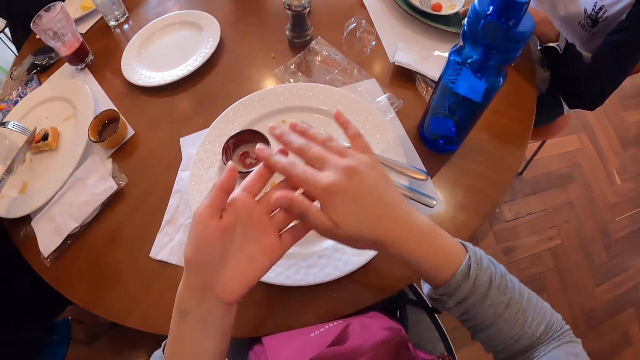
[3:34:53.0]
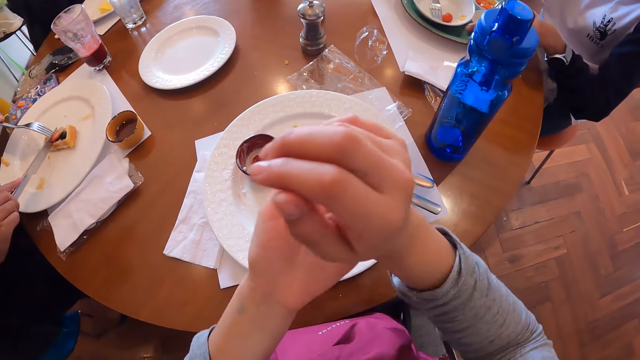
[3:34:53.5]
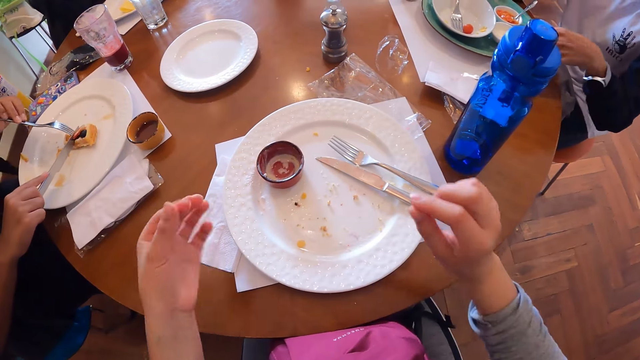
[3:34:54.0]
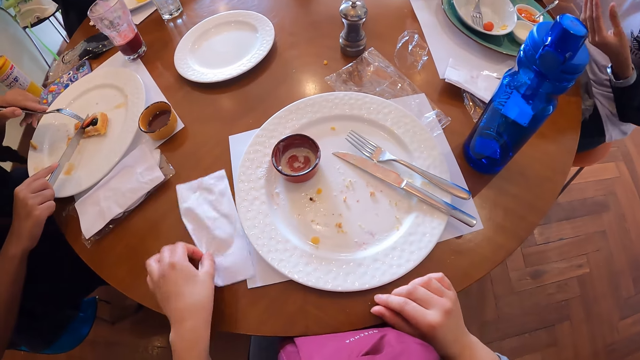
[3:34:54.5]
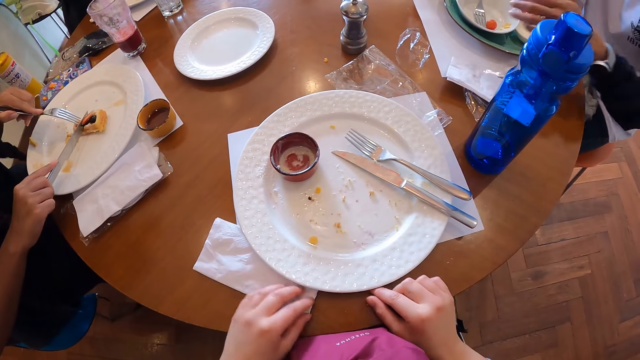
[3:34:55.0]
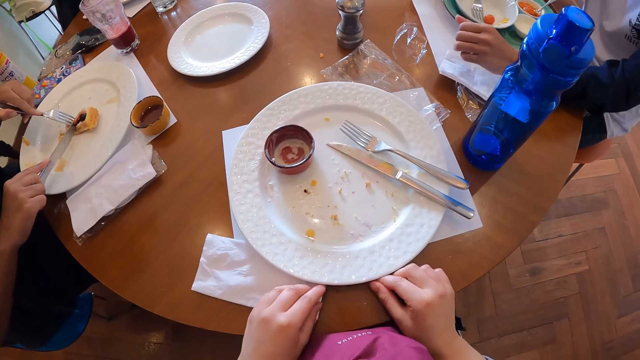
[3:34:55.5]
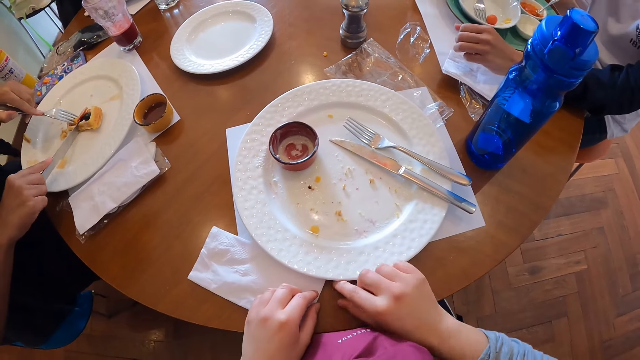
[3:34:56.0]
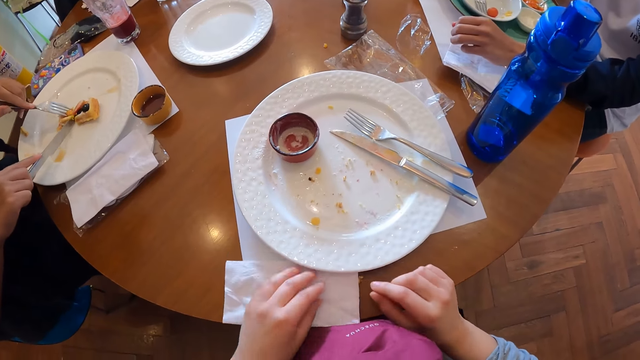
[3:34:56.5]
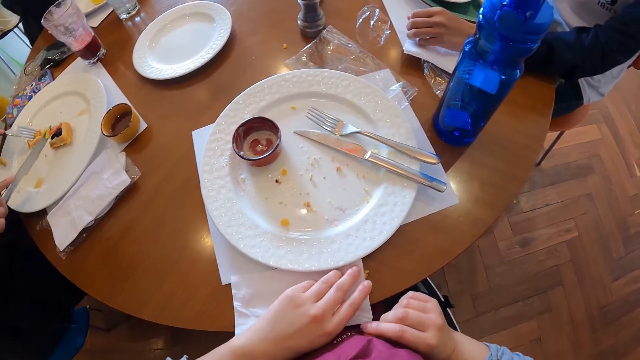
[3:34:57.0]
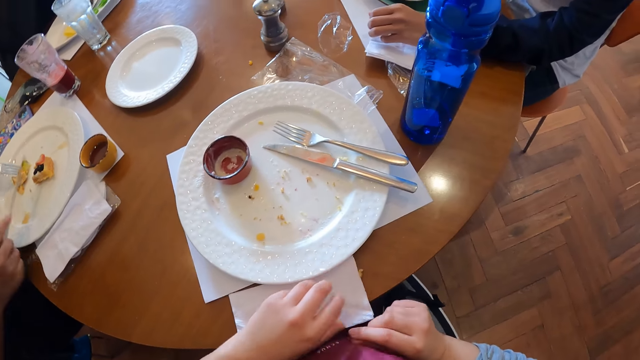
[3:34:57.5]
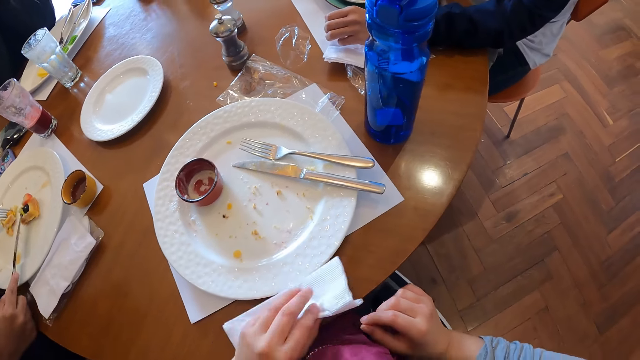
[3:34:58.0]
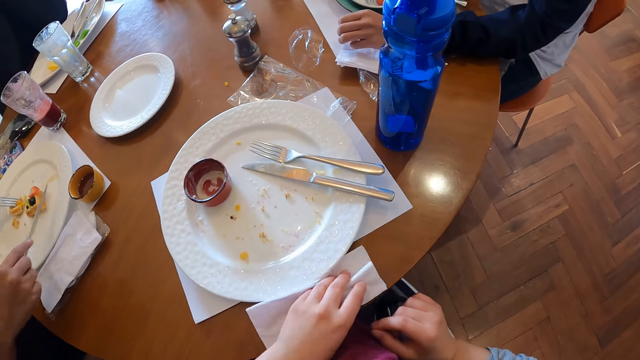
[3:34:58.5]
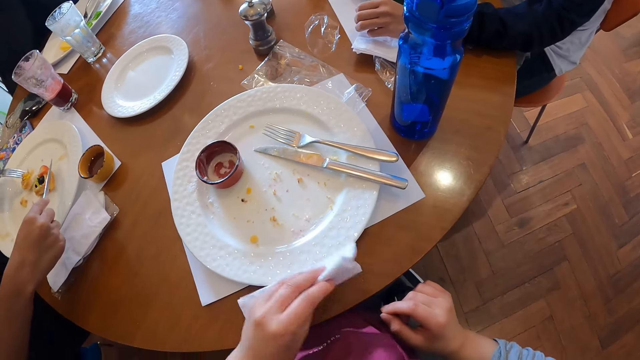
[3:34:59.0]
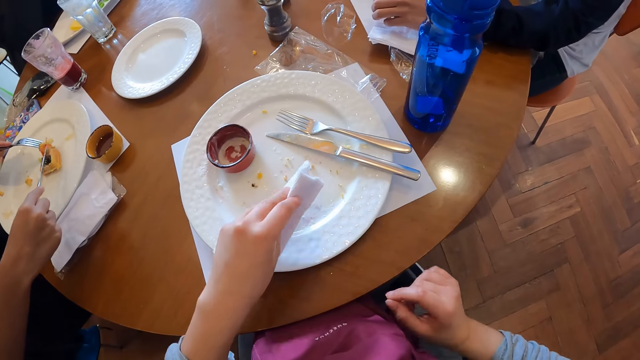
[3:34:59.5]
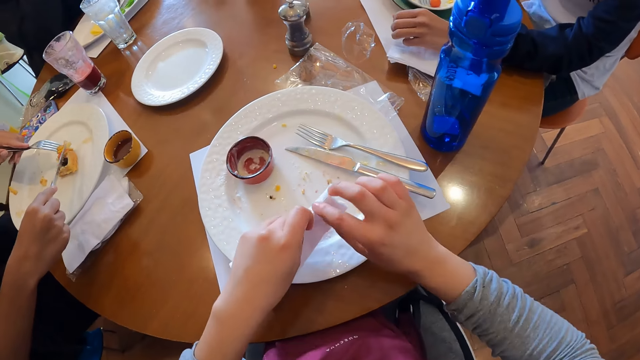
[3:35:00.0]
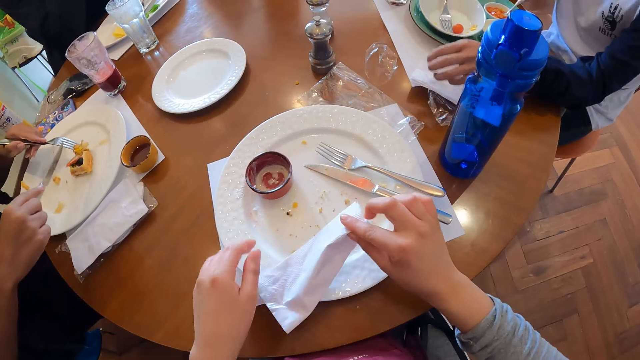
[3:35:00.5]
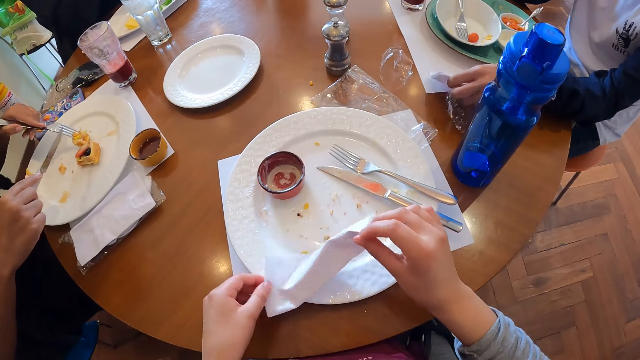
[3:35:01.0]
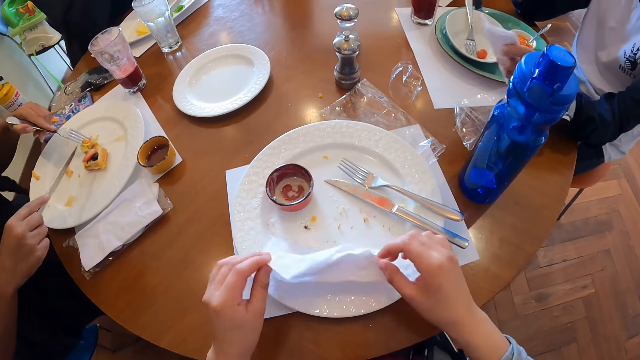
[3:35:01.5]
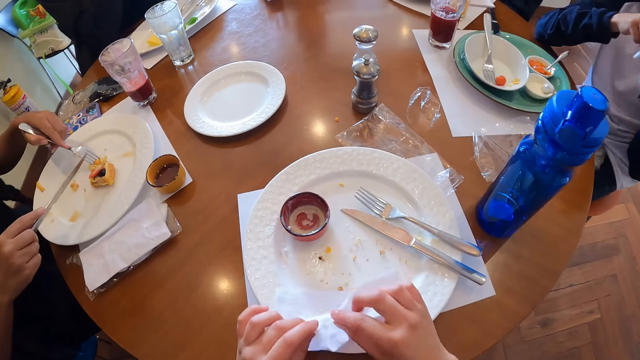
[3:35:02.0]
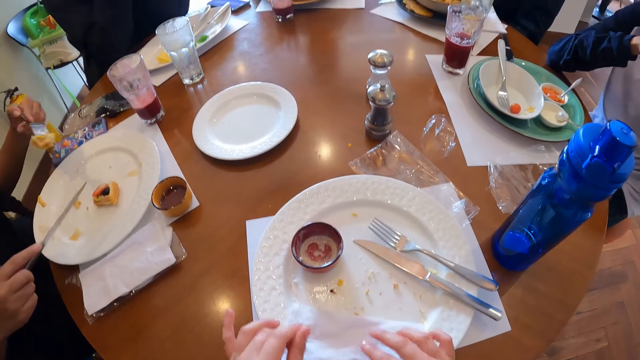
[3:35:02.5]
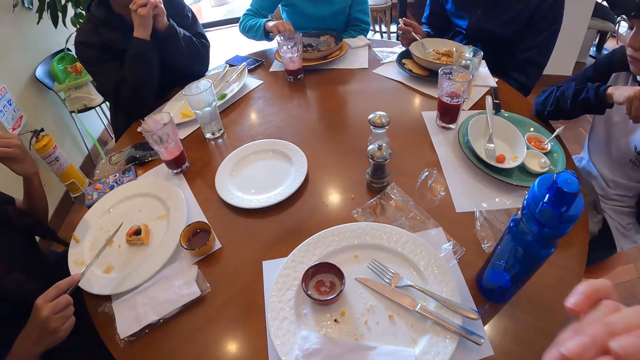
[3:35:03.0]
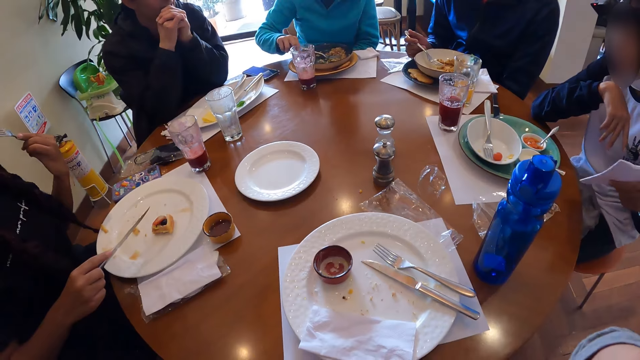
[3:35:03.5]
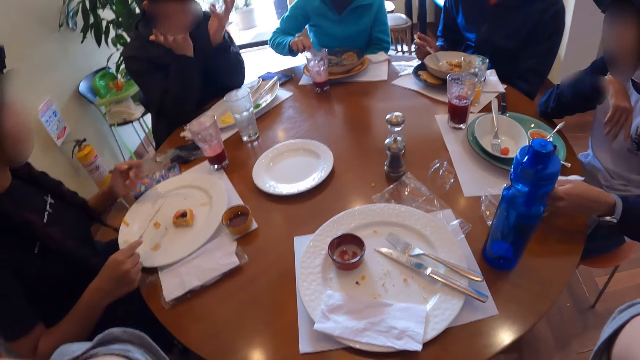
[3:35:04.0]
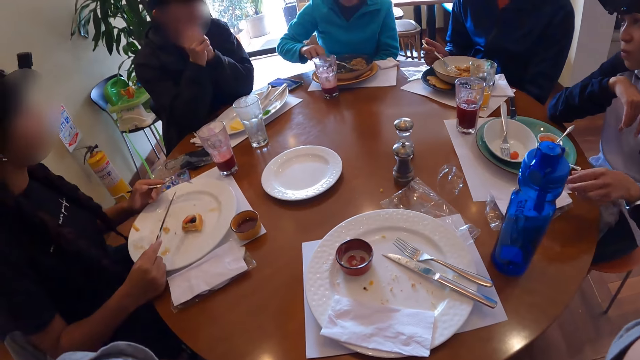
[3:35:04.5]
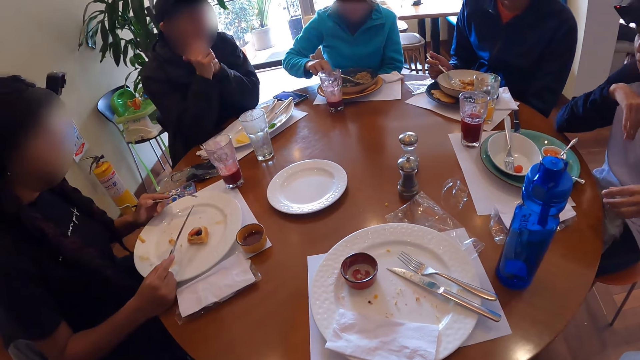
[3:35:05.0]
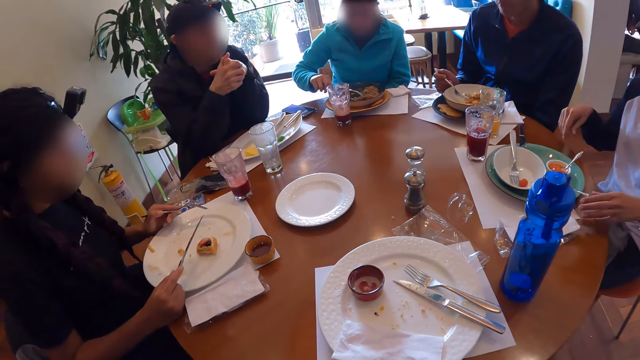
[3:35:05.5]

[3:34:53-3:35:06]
A woman cuts waffles in the plate with the table knife in her right hand and the fork in her left hand. The camera wearer touches a tissue paper on the table with her left hand and cleans the table with the tissue paper in her left hand. She transfers the tissue paper from her left hand to her right hand. Another woman picks a tissue paper on a nylon on the table with her left hand. The camera wearer shakes the tissue paper into the plate with her right hand. She places the tissue paper on the plate with both hands. The other woman holds the tissue paper with both hands. The camera wearer puts the food remains in the plate. Another woman moves some porridge with a table knife in her right hand. The second woman places the tissue paper on the nylon on the table with her left hand.

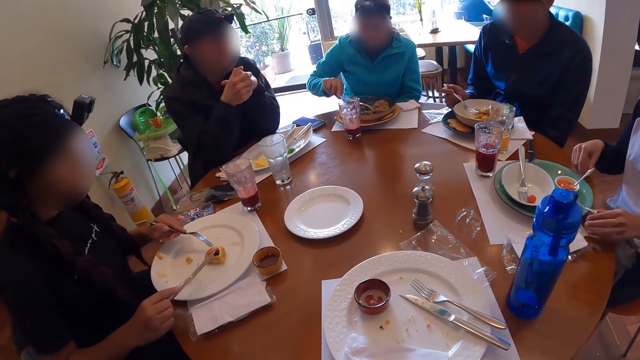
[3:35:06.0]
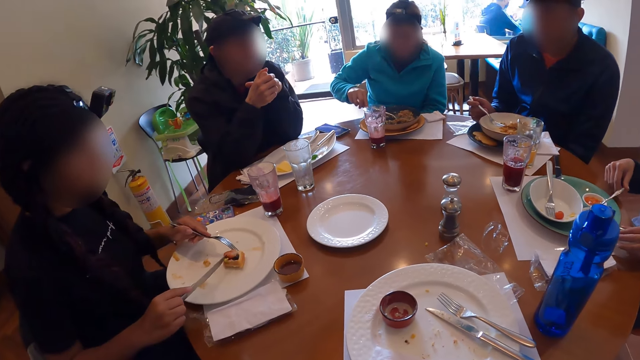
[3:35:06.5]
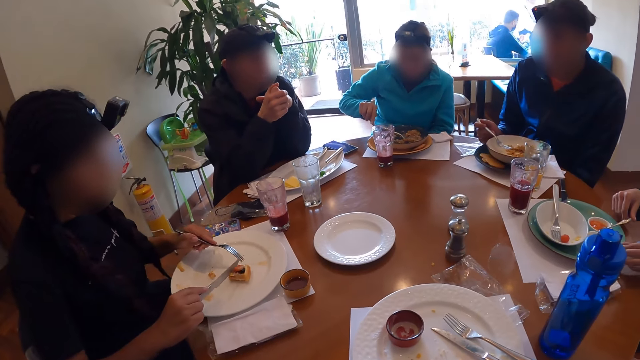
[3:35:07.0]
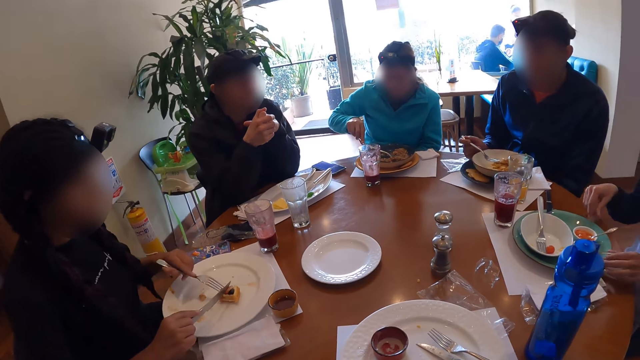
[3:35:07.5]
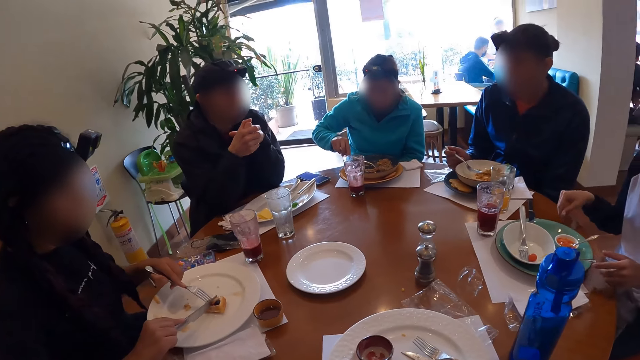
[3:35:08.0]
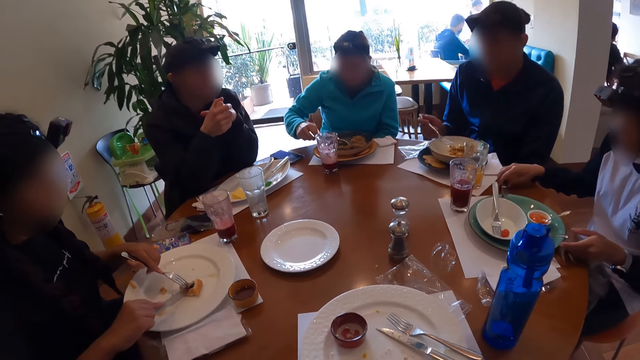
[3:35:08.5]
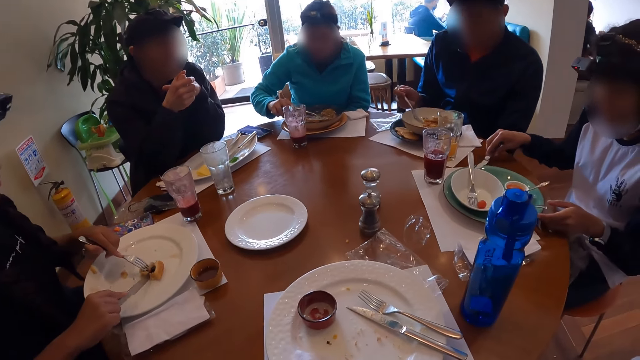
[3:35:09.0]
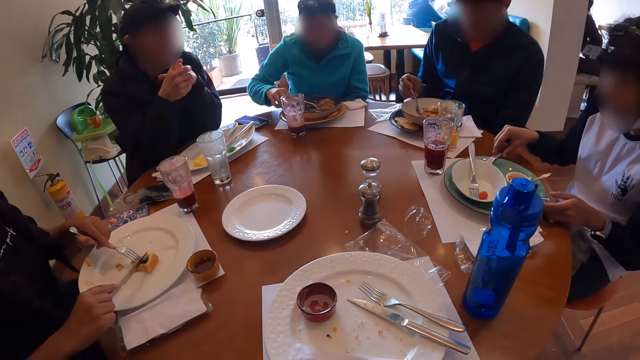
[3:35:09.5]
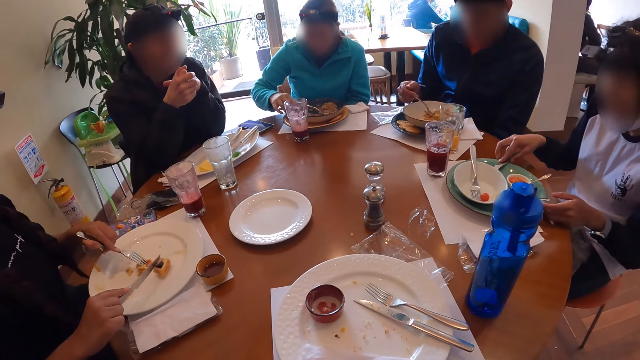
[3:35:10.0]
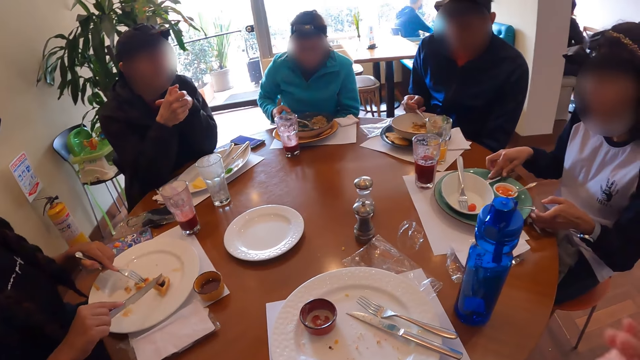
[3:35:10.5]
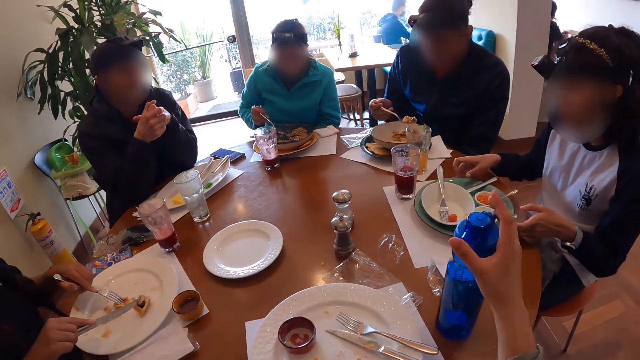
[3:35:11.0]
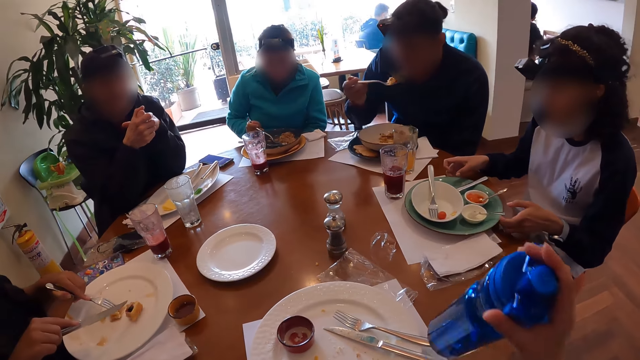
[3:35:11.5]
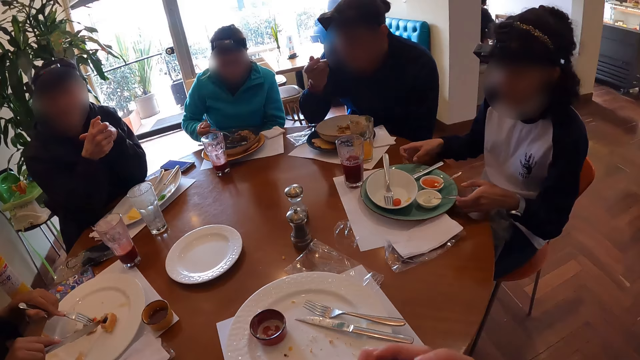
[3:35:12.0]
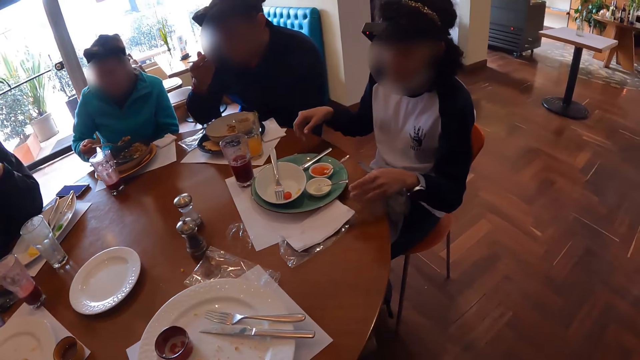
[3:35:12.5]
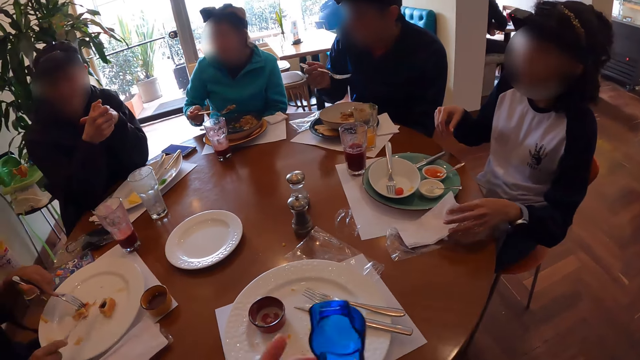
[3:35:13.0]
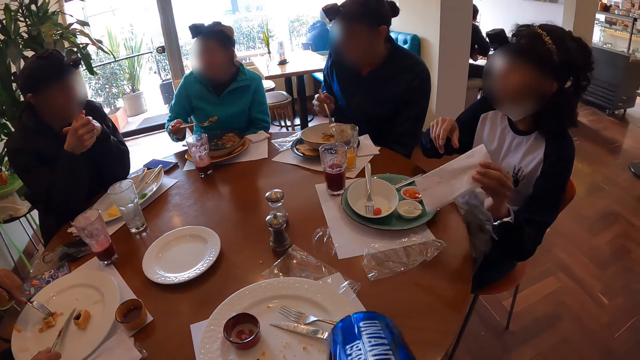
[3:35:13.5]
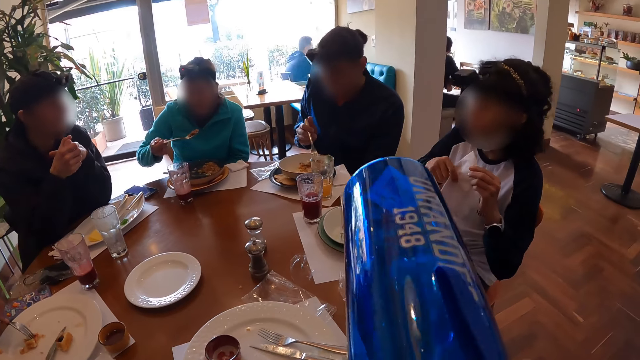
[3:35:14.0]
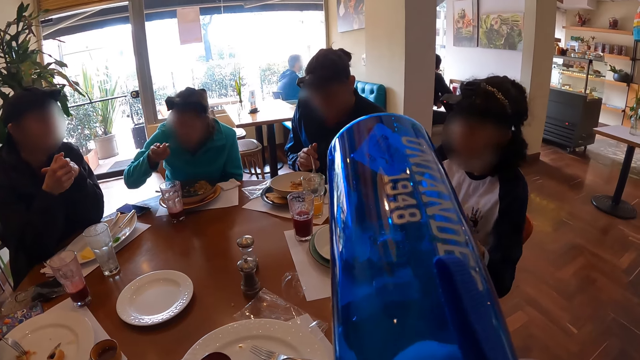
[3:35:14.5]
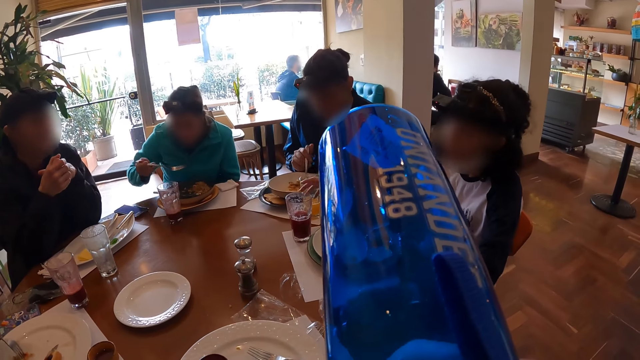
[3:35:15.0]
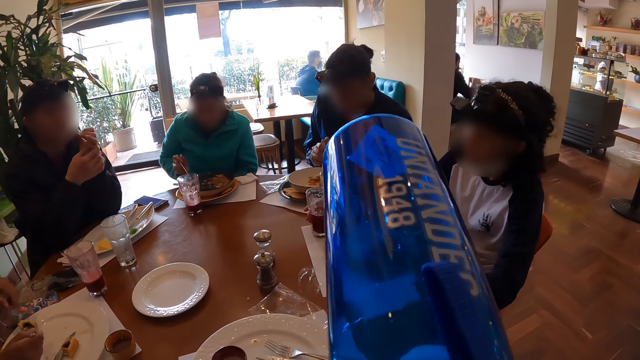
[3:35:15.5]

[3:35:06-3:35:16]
A woman moves the spoons in the plate on the table with both hands. Another woman cuts waffles in the plate with the table knife in her right hand and the fork in her left hand. The first woman moves a table knife on the plate with her right hand. A third woman places the table knife on the plate on the table with her right hand. A man picks some porridge from the white plate with the fork in his right hand. The third woman picks the fork in the plate on the table with her right hand. The camera wearer picks a bottle on the table with her right hand. The third woman picks some porridge with the fork in her right hand. The man eats from the fork in his right hand. The first woman moves the plate on the table with both hands. The first woman picks the tissue paper from the nylon on the table with her left hand. The camera wearer drinks from the bottle in her right hand. The first woman holds the tissue paper with both hands. The man moves some porridge in the white plate with the fork in his right hand. The camera wearer drinks water from the bottle in her right hand. The third woman eats from the fork in her right hand. The first woman places the tissue paper on the nylon on the table with her left hand. The second woman transfers the fork from her left hand to her right hand. The first woman holds a cup of soft drink on the table with her right hand.
